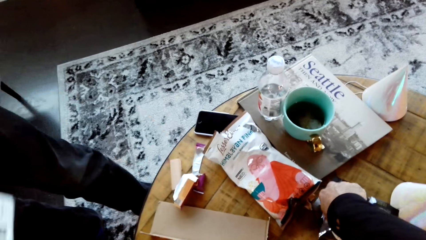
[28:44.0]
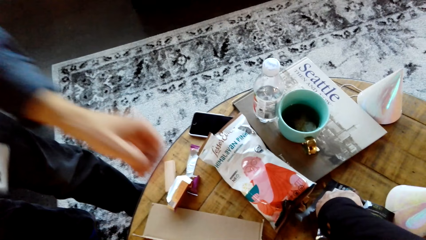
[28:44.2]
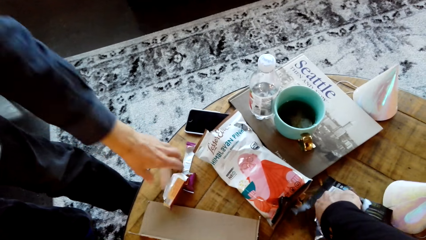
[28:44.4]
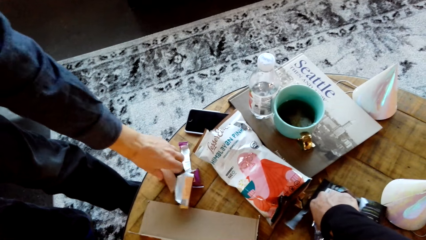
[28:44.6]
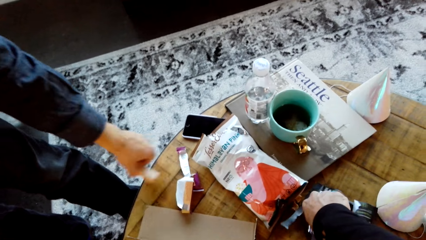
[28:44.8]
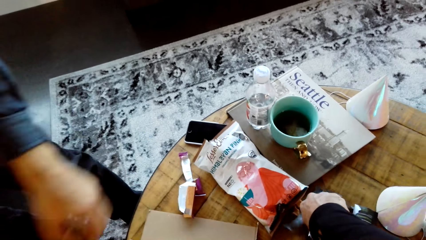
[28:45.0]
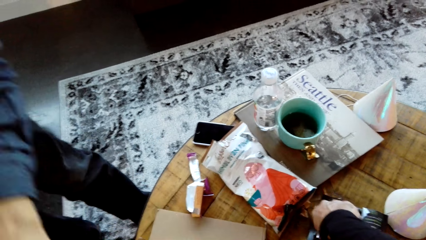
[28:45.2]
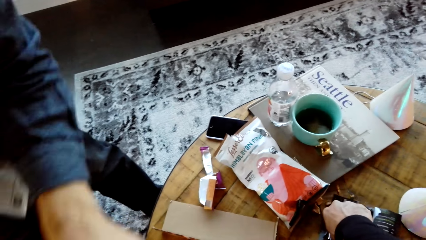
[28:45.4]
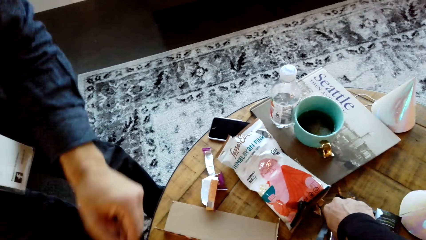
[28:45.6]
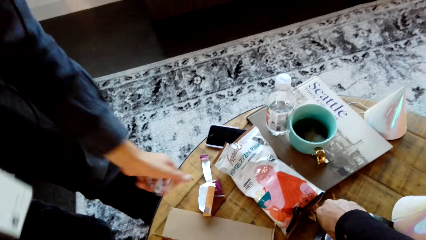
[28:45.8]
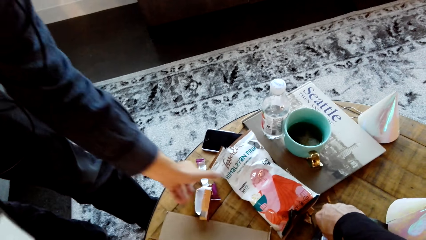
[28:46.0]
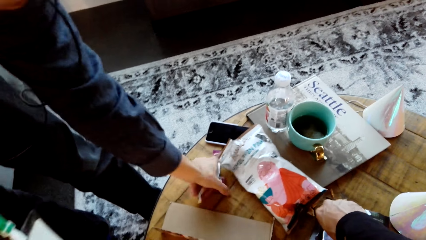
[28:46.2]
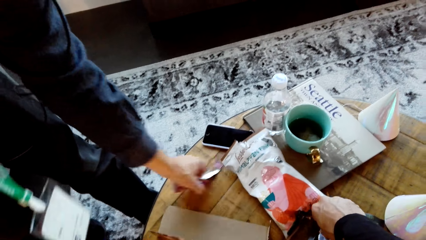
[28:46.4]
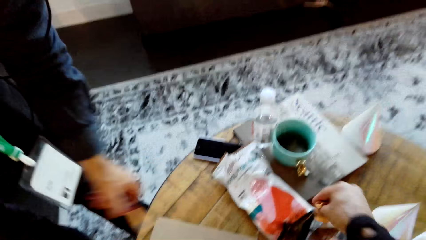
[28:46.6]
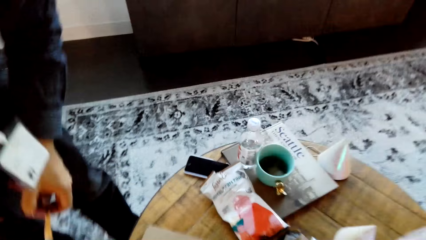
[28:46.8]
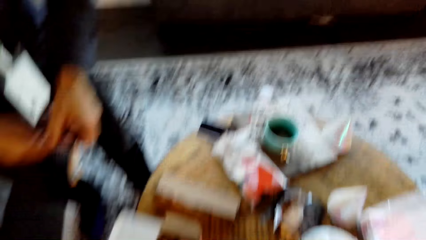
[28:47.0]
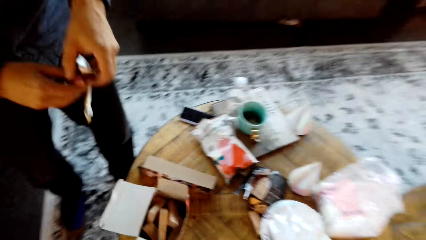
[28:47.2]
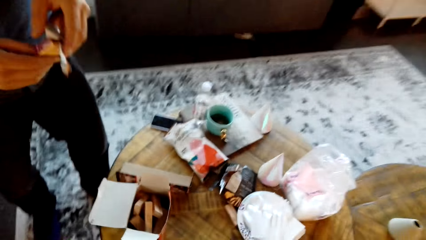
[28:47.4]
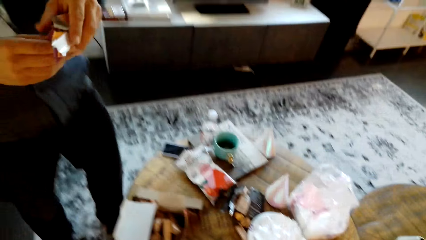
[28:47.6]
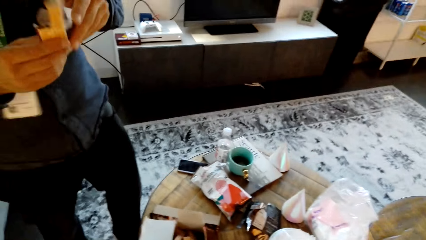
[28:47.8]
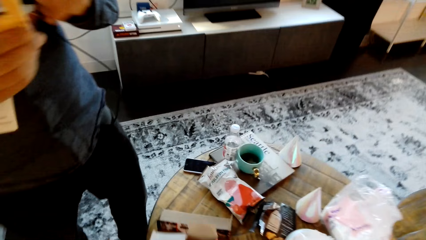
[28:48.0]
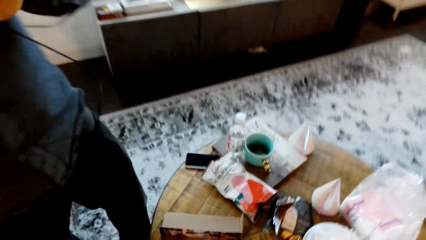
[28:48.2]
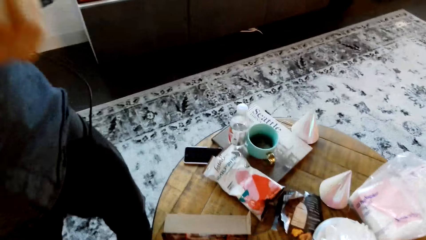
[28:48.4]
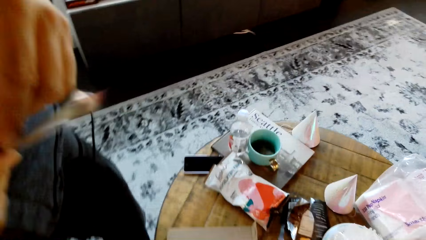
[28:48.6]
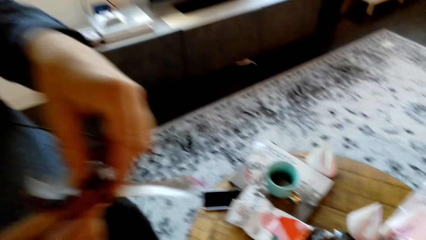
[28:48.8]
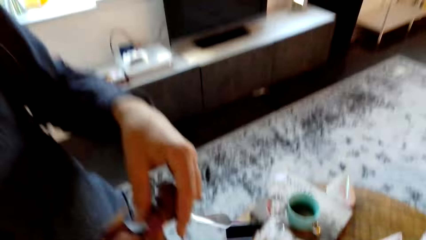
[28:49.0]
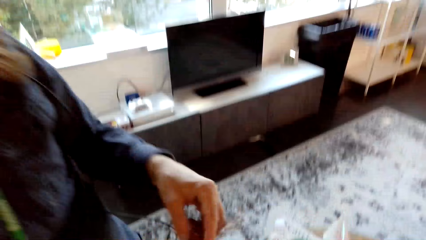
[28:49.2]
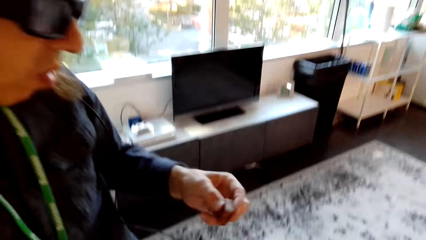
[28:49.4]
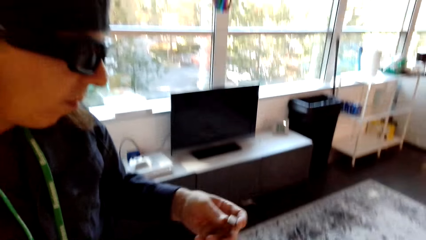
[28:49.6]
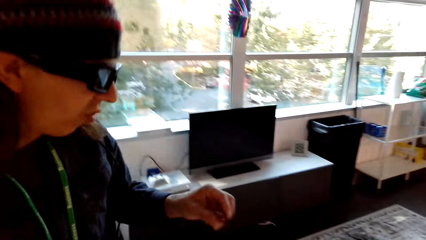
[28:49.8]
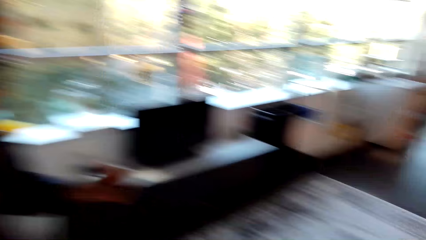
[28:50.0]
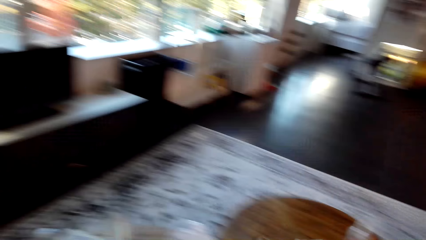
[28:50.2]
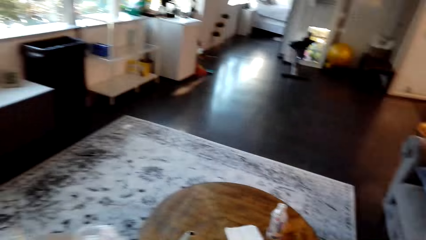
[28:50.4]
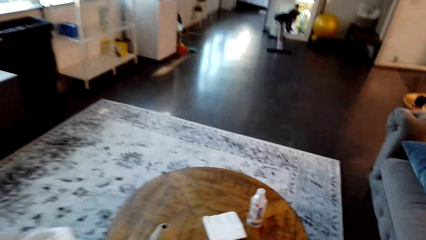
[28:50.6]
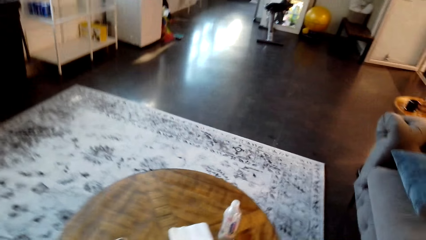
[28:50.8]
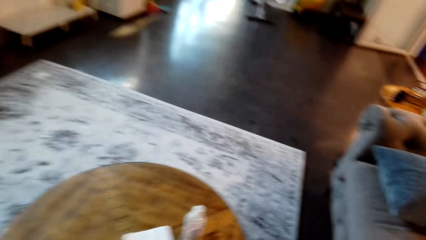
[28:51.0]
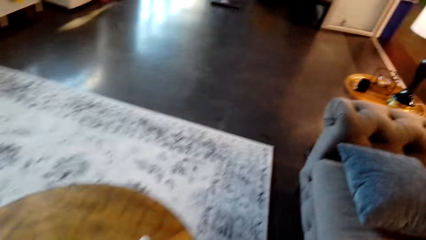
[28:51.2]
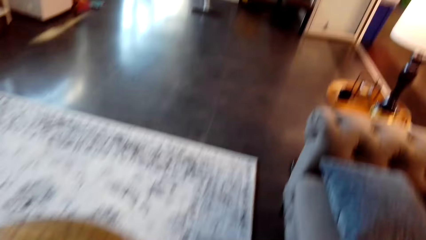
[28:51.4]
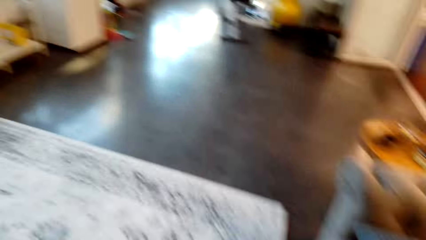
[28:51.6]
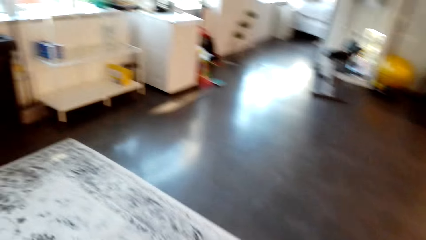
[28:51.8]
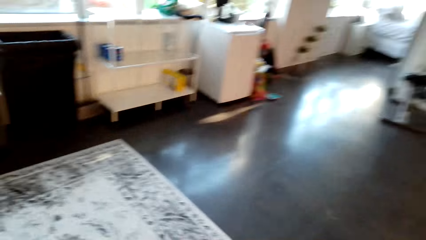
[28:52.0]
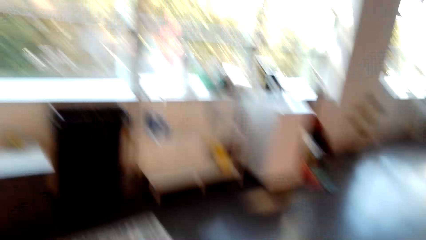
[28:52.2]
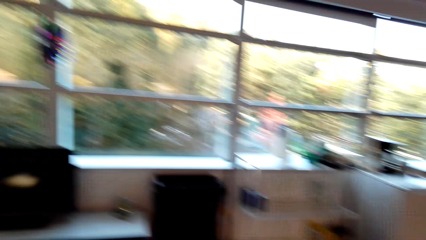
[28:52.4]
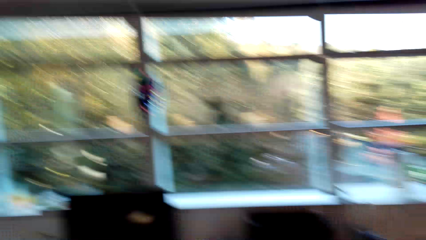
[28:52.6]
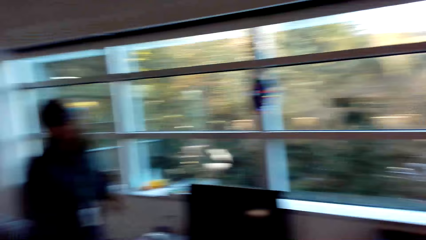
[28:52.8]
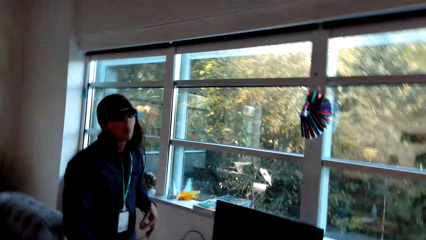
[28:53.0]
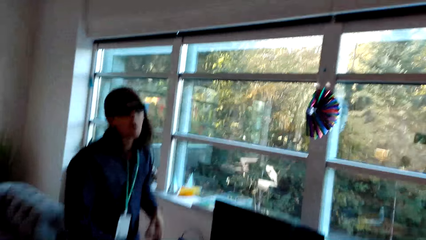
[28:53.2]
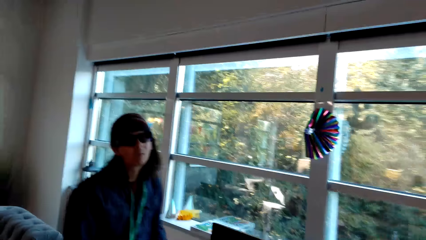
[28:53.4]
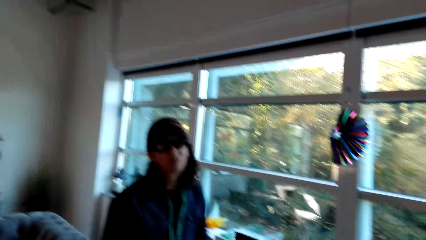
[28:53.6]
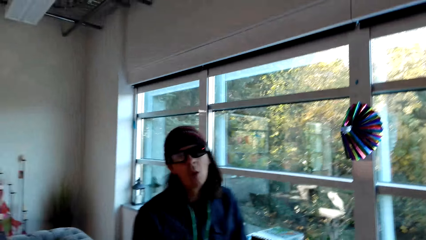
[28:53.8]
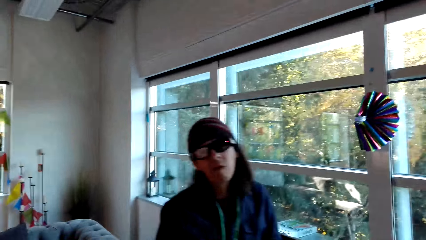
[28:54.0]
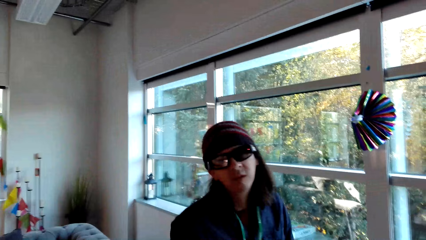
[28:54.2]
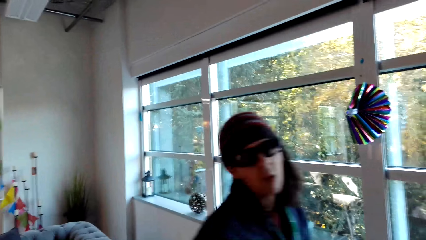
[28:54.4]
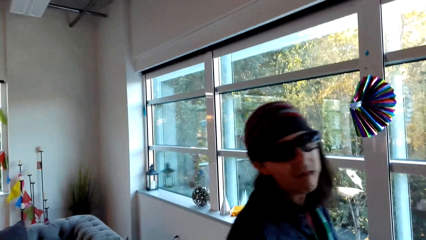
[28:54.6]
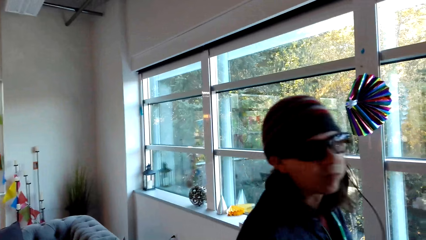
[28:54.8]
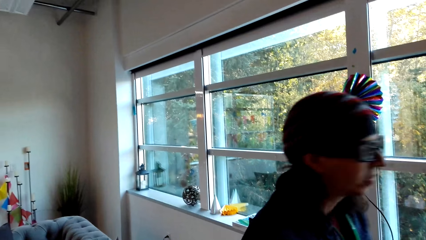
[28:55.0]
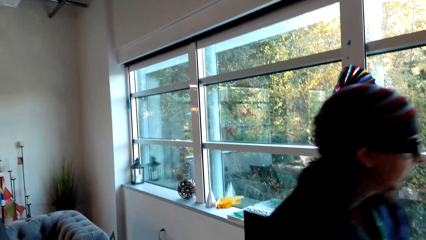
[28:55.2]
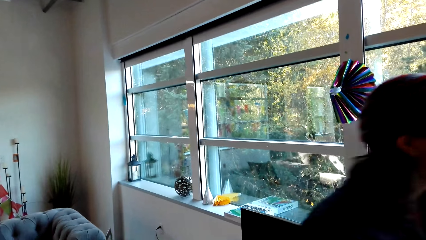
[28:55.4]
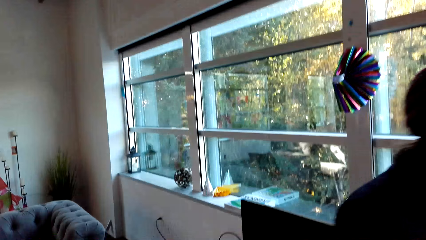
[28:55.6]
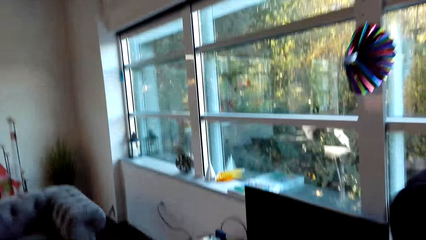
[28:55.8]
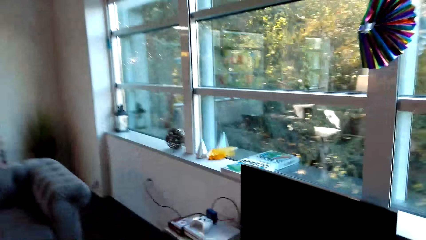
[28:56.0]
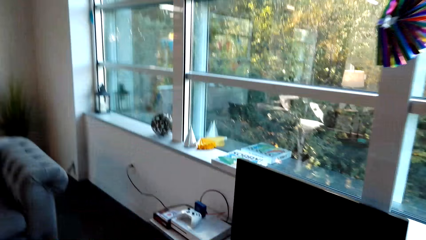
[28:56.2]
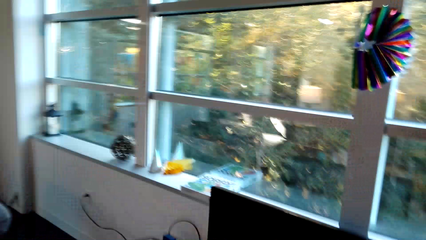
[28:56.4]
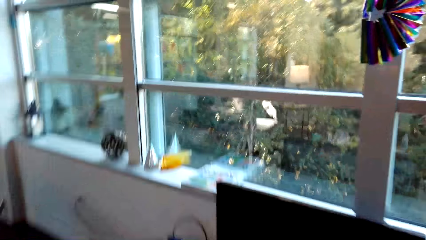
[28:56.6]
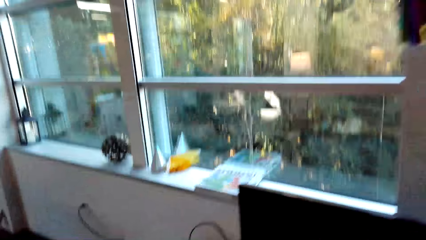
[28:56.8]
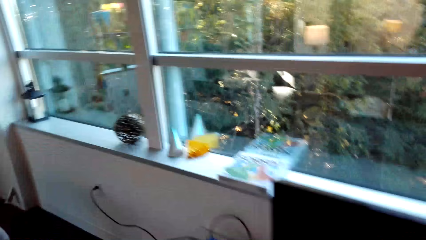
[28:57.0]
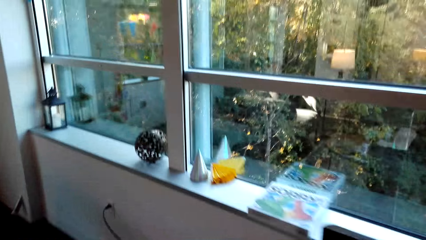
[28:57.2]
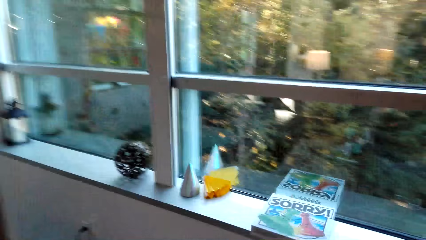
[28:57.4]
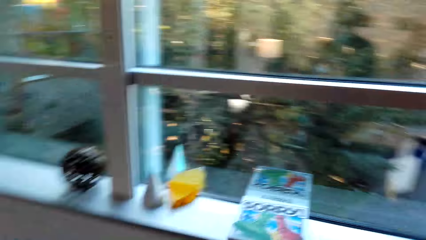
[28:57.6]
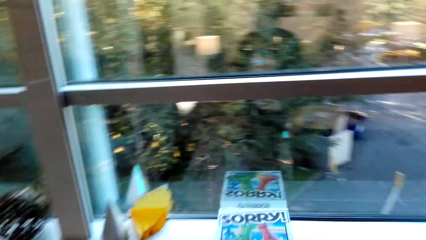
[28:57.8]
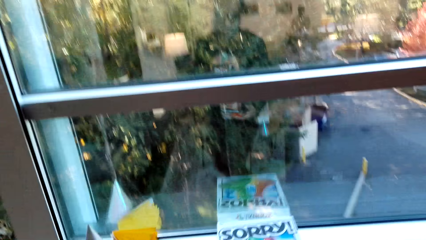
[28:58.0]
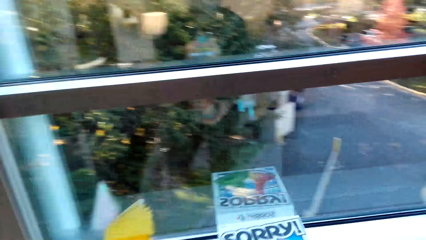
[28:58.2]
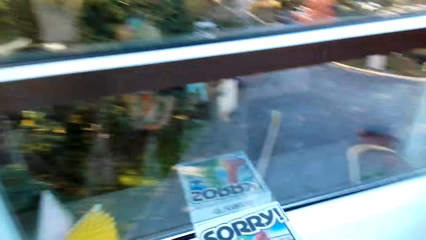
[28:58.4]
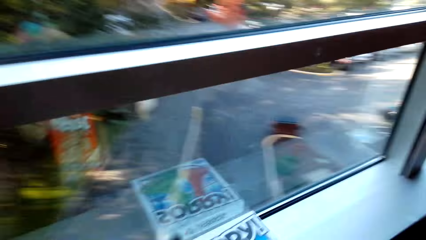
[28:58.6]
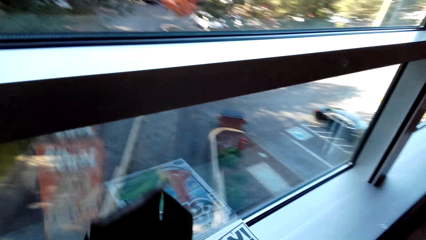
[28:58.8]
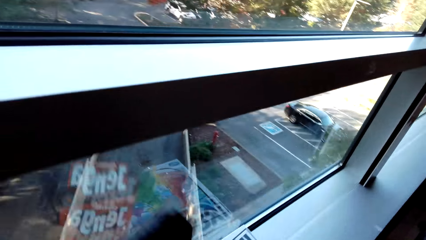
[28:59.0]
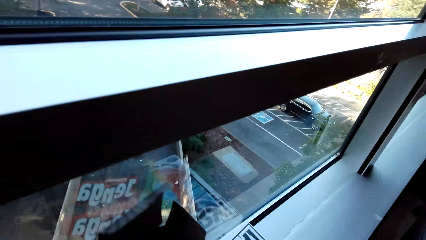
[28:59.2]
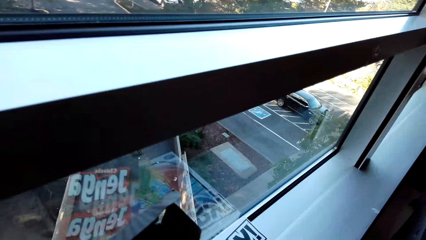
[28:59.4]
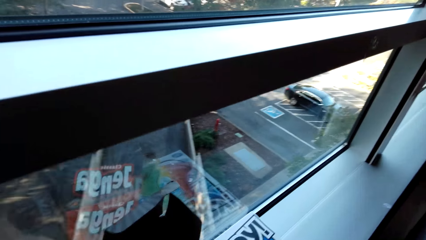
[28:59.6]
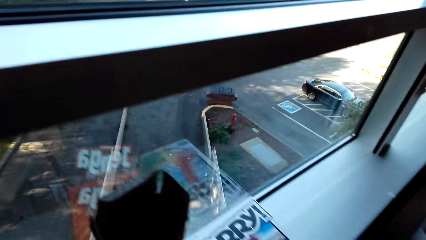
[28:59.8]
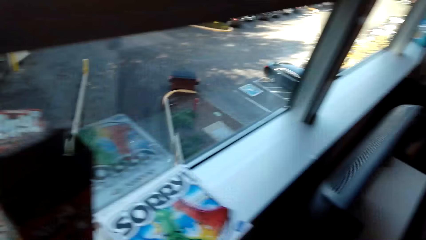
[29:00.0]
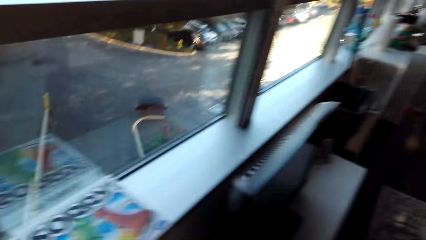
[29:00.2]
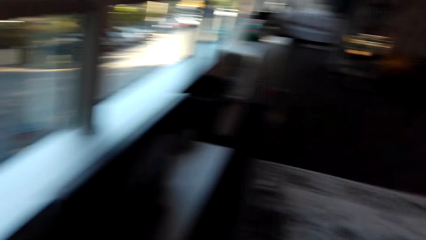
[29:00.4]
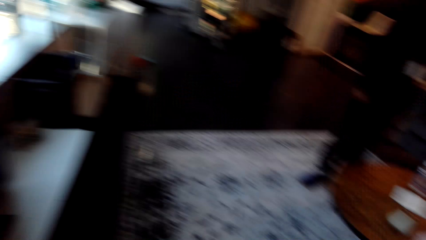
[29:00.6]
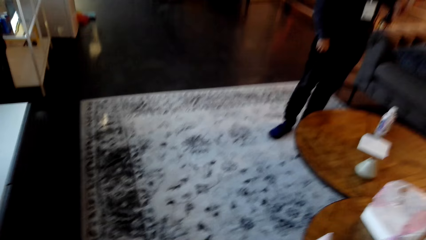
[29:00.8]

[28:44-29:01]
The camera wearer picks something. They dialogue with a man. They walk around. The man looks at the camera. The camera wearer dialogues with the man. They walk around.
